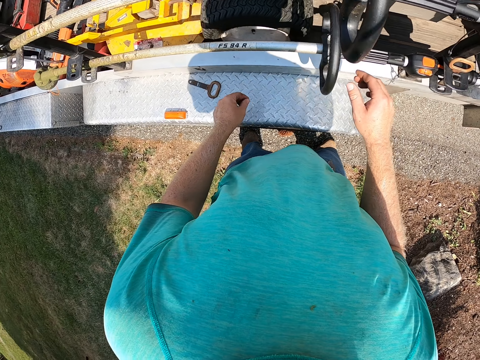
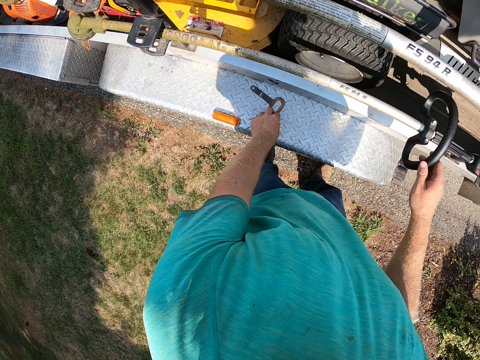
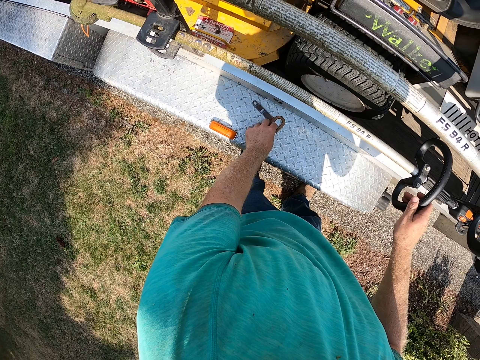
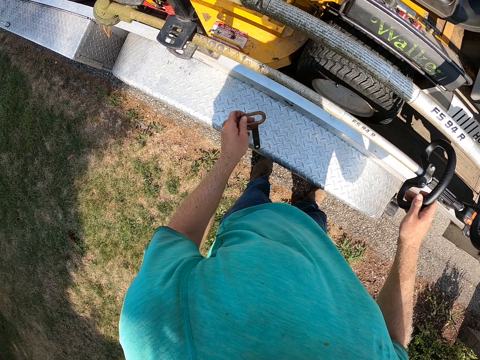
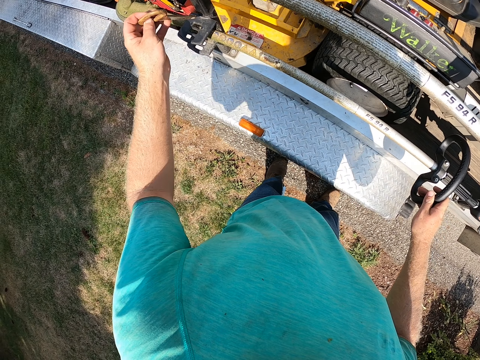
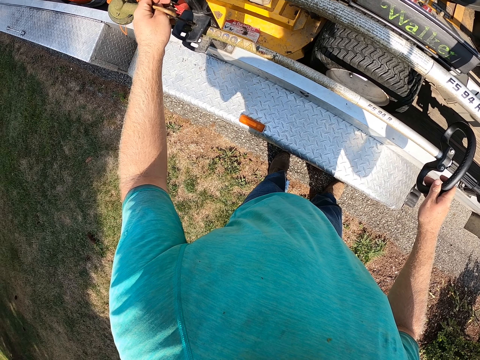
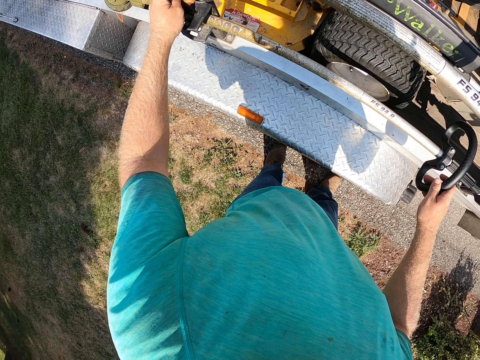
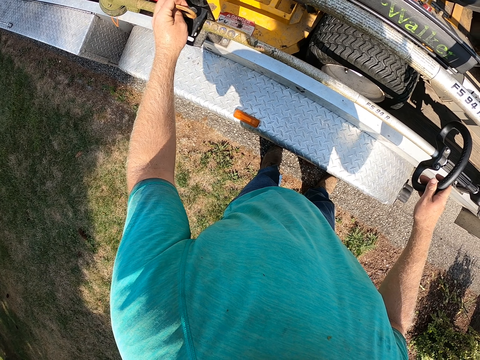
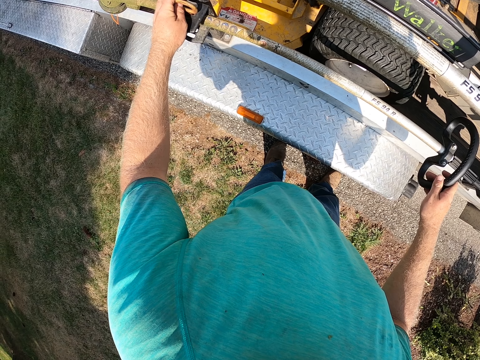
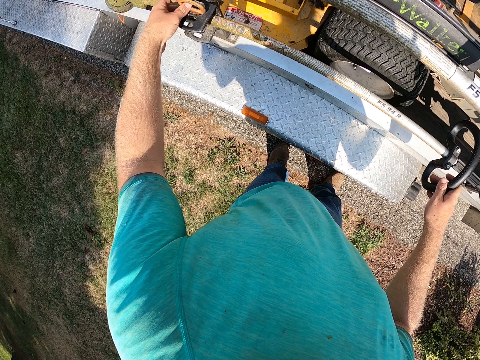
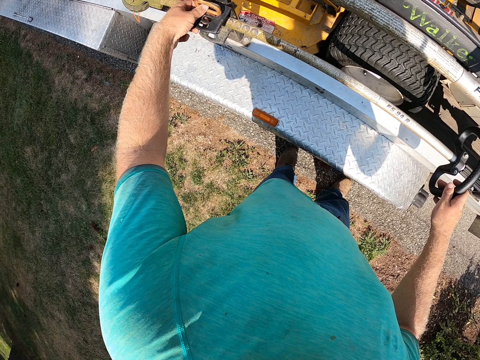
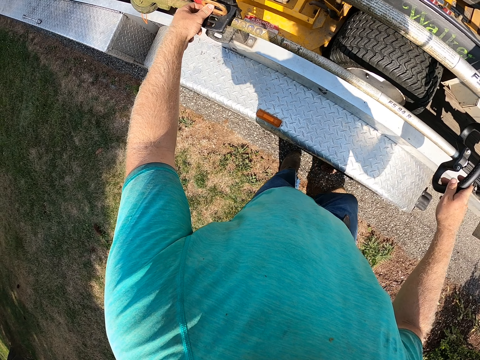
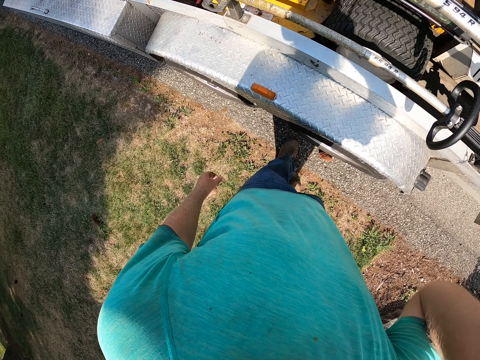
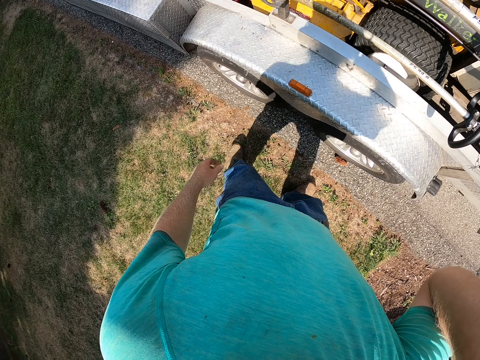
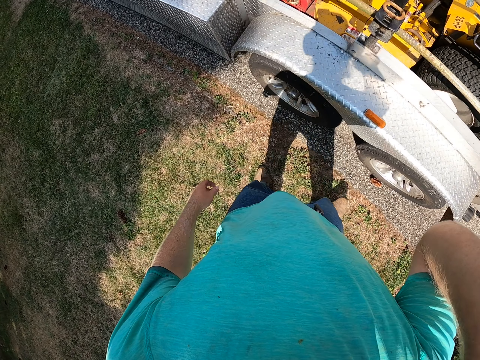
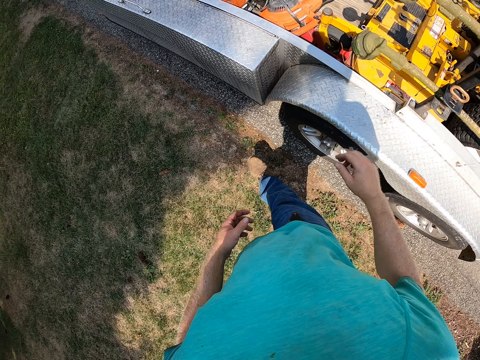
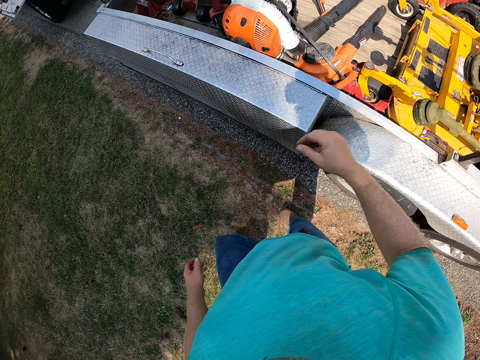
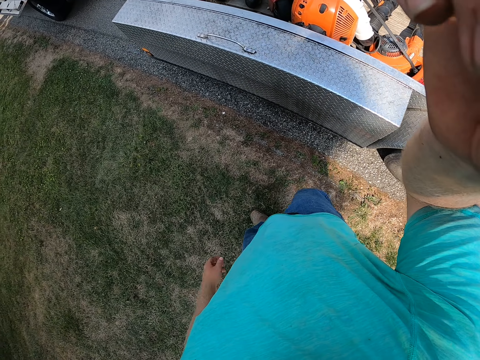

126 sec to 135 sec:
The camera wearer holds the brush cutter on the truck with his right hand. He picks up a shackle or key from the truck with his left hand. He inserts the shackle in his left hand in a hole in the truck. He locks the truck. He walks back. He touches a camera on his head with his right hand.
